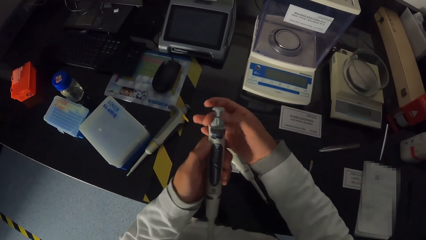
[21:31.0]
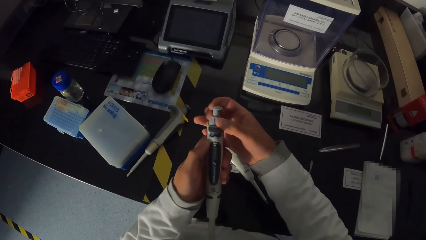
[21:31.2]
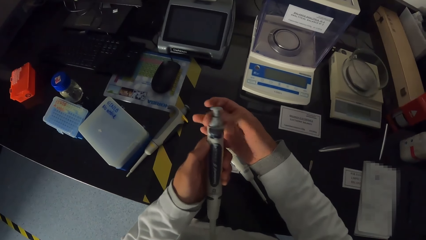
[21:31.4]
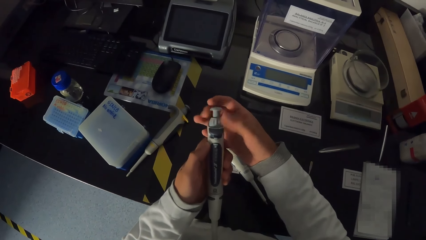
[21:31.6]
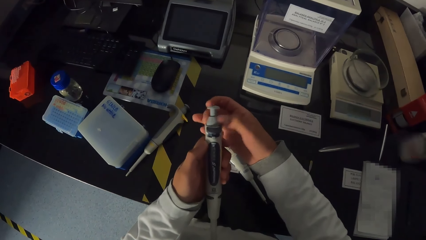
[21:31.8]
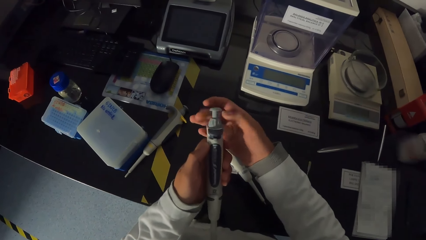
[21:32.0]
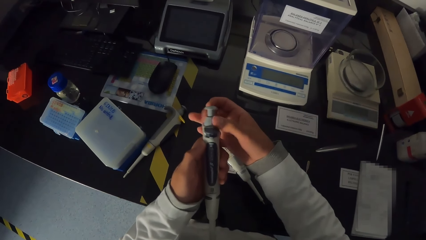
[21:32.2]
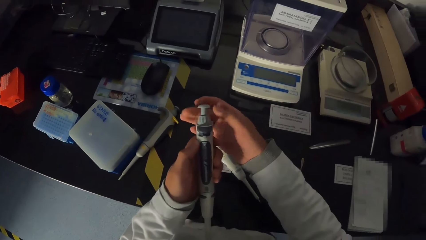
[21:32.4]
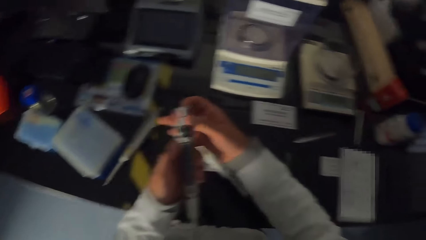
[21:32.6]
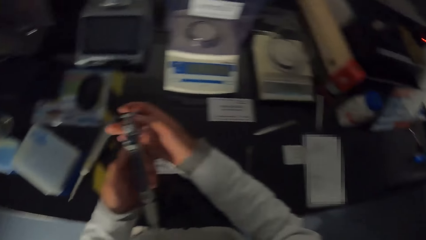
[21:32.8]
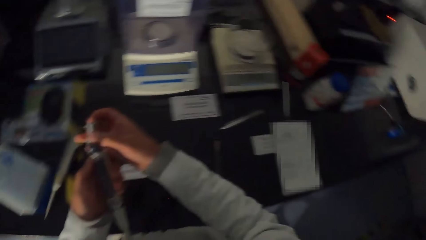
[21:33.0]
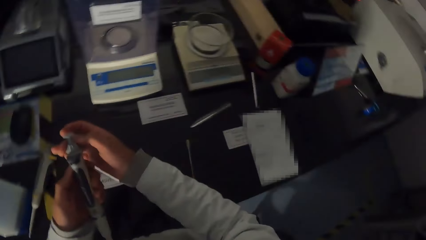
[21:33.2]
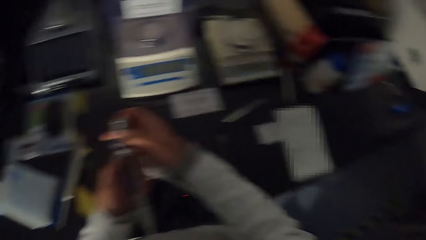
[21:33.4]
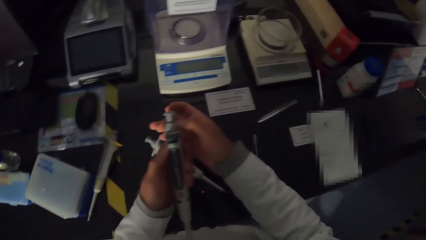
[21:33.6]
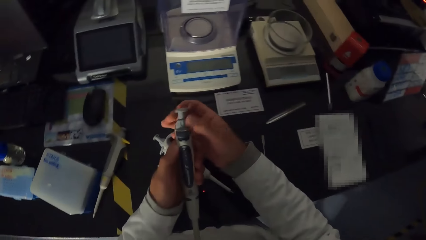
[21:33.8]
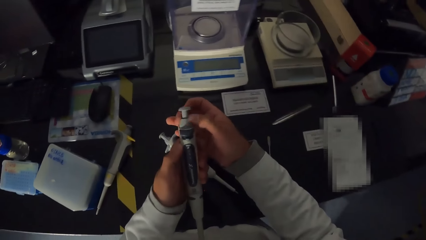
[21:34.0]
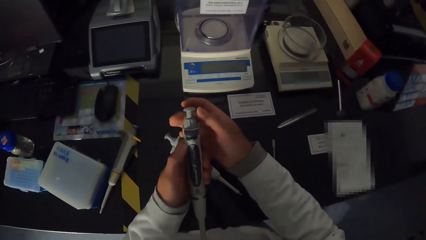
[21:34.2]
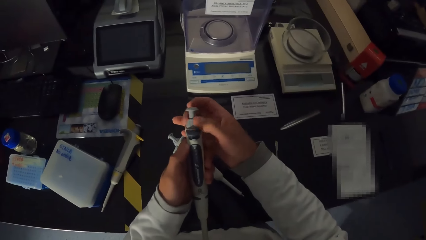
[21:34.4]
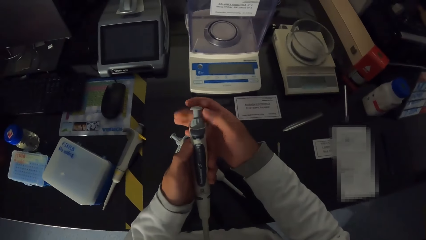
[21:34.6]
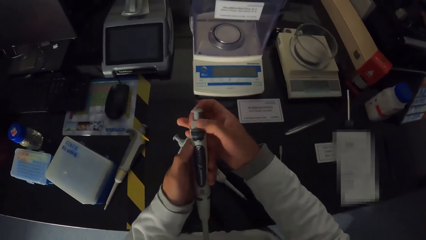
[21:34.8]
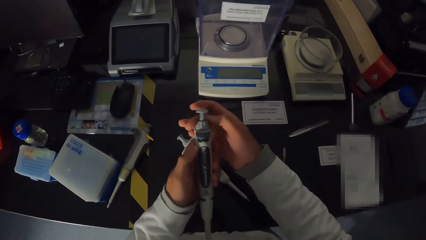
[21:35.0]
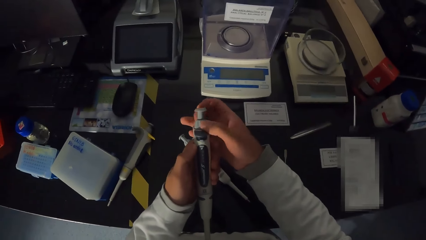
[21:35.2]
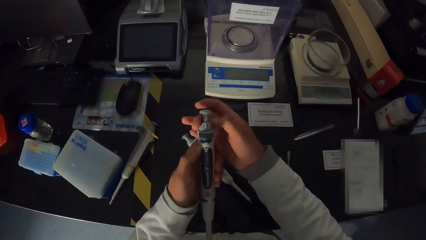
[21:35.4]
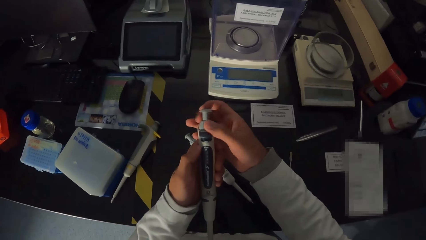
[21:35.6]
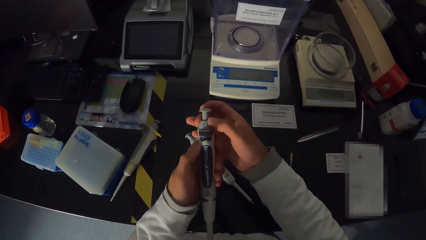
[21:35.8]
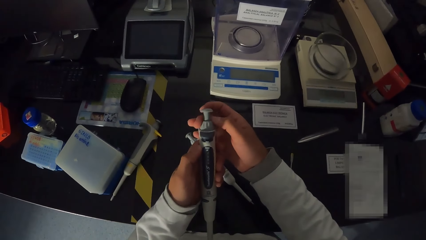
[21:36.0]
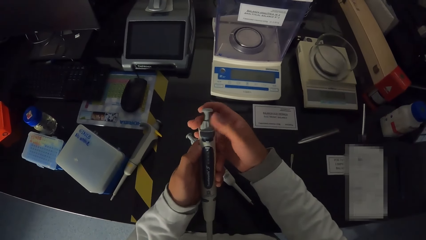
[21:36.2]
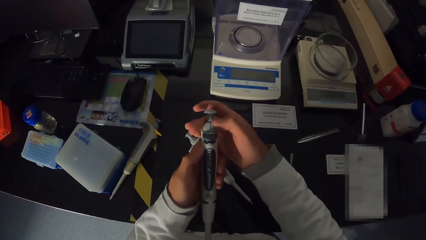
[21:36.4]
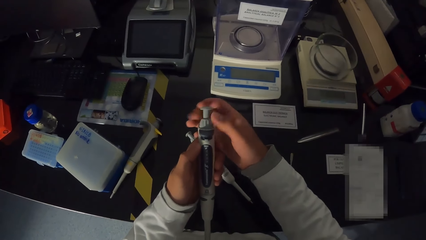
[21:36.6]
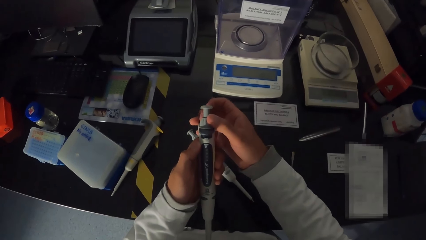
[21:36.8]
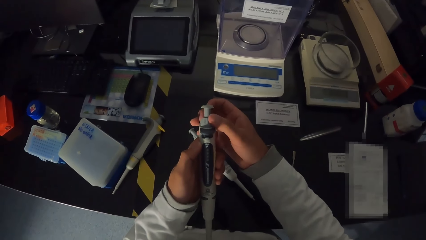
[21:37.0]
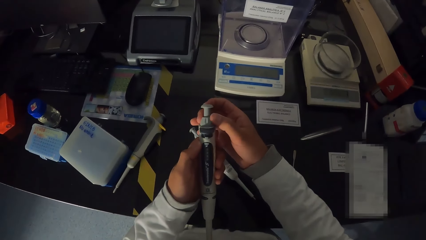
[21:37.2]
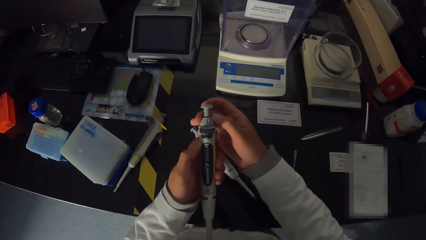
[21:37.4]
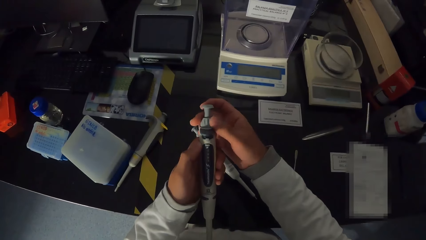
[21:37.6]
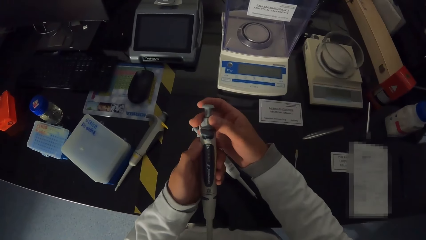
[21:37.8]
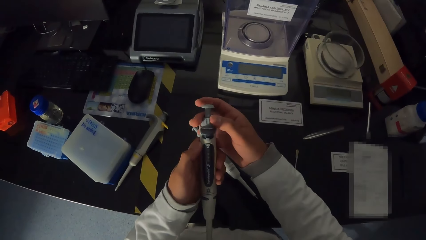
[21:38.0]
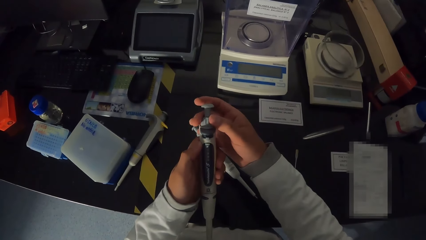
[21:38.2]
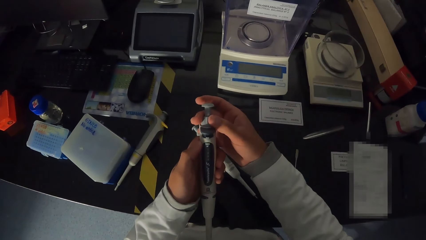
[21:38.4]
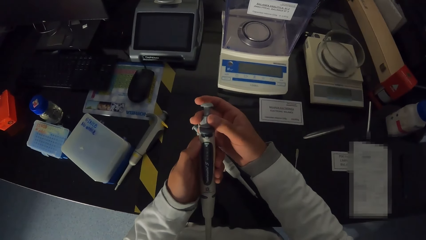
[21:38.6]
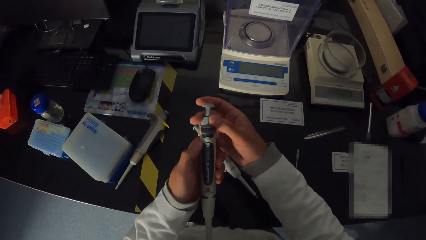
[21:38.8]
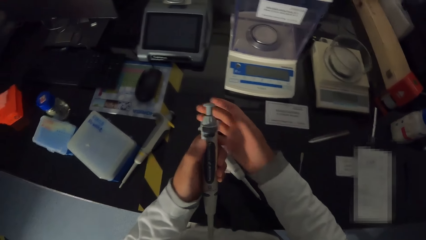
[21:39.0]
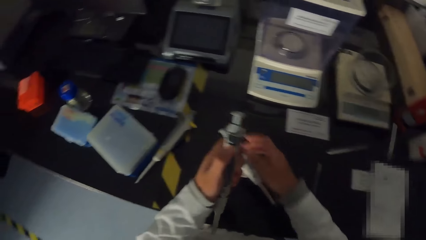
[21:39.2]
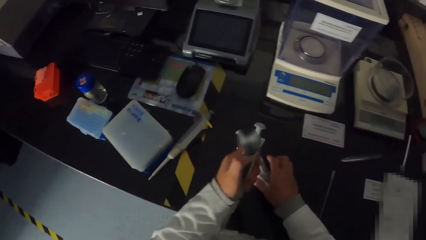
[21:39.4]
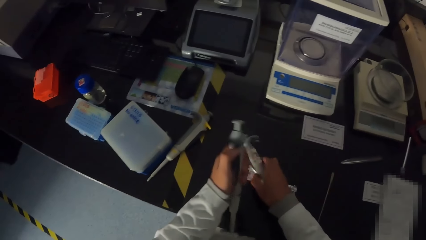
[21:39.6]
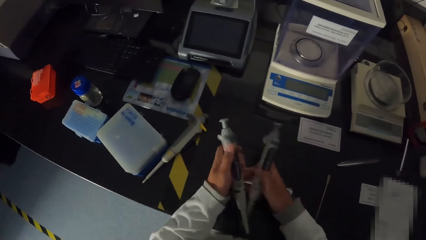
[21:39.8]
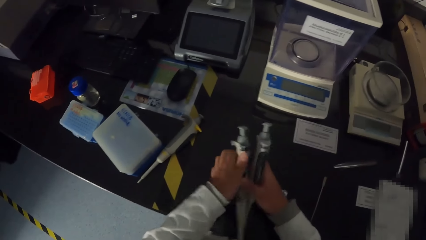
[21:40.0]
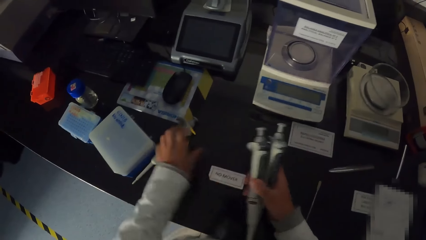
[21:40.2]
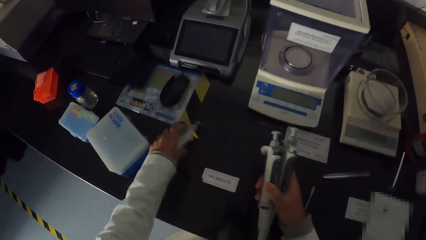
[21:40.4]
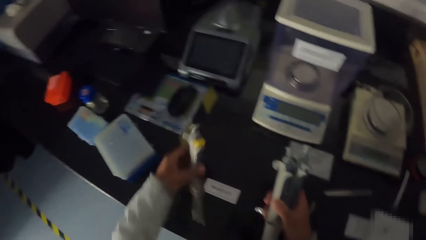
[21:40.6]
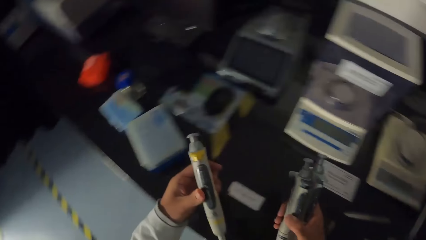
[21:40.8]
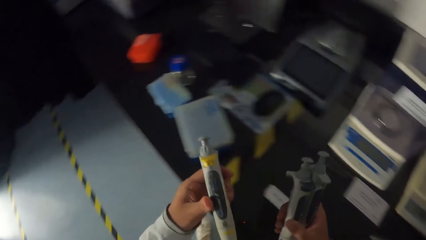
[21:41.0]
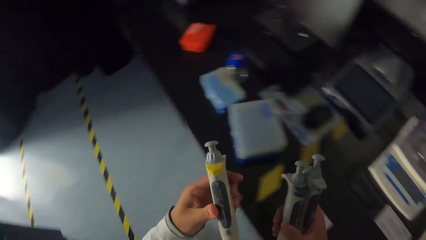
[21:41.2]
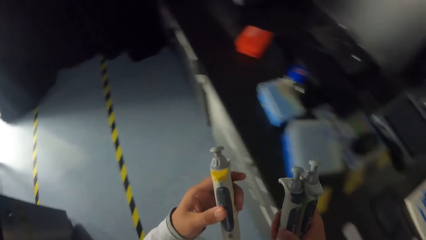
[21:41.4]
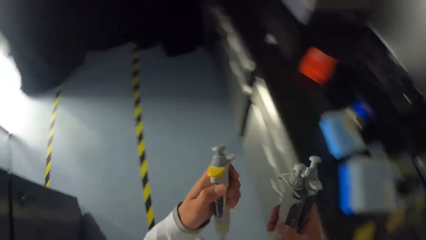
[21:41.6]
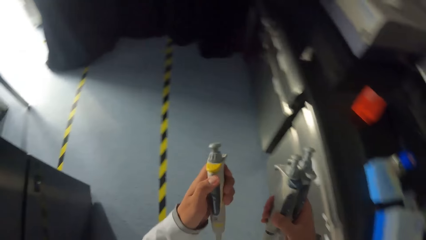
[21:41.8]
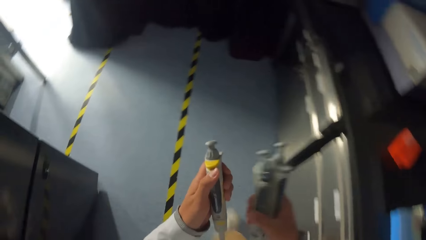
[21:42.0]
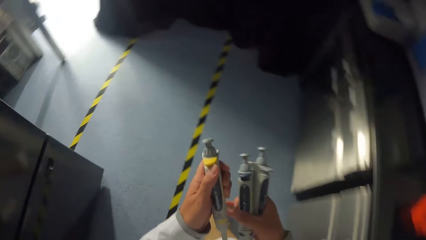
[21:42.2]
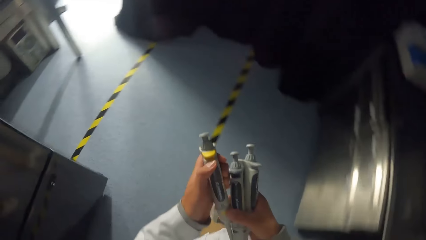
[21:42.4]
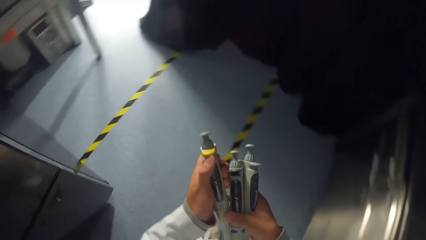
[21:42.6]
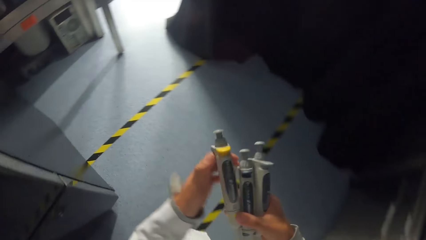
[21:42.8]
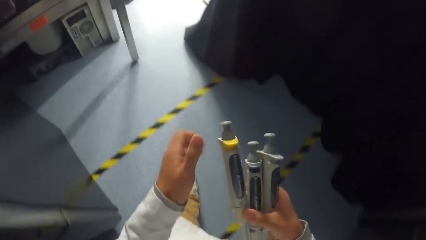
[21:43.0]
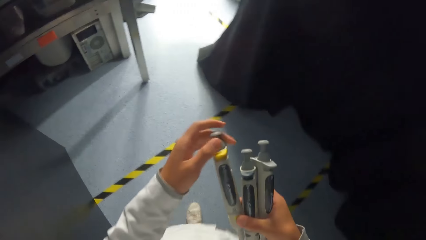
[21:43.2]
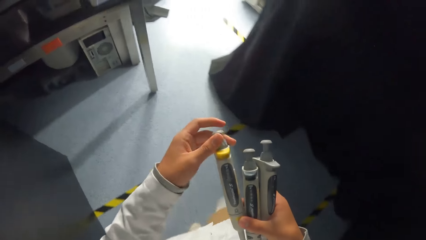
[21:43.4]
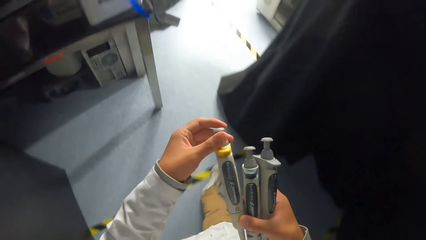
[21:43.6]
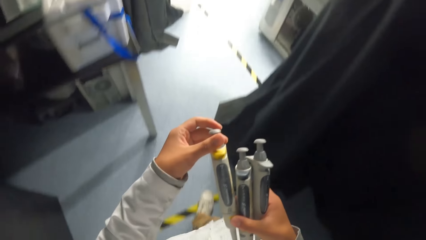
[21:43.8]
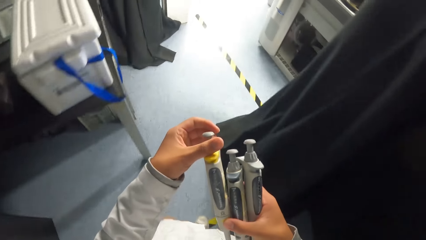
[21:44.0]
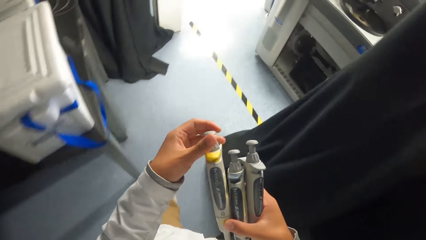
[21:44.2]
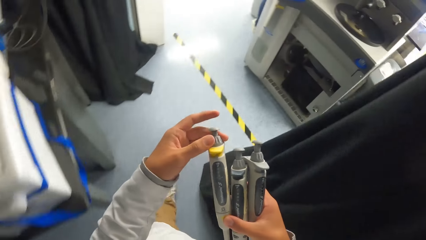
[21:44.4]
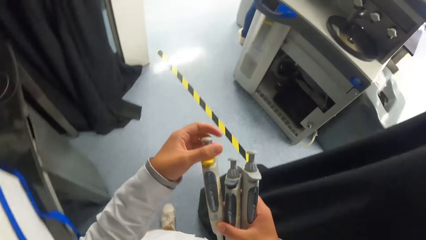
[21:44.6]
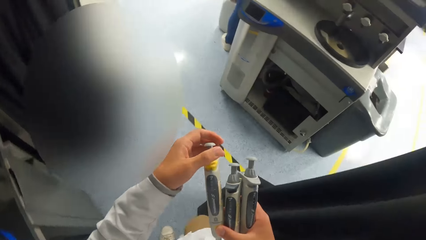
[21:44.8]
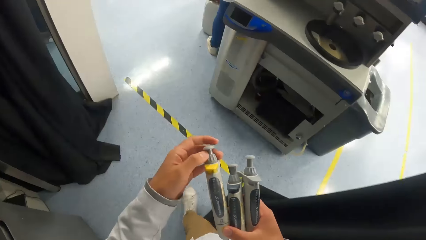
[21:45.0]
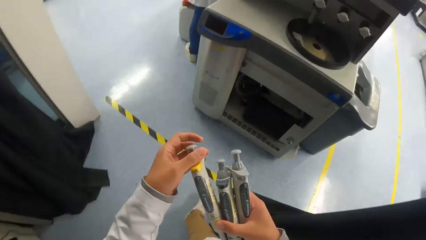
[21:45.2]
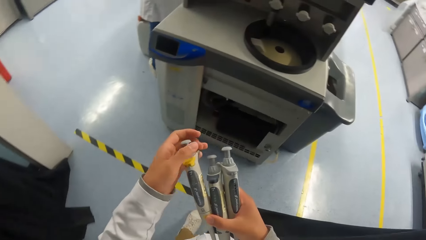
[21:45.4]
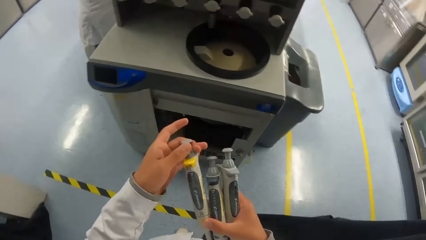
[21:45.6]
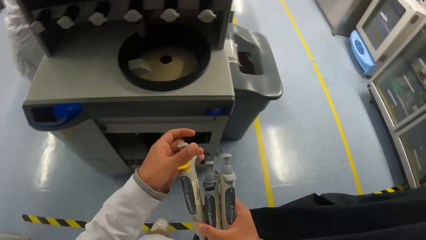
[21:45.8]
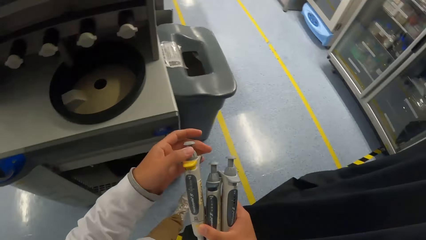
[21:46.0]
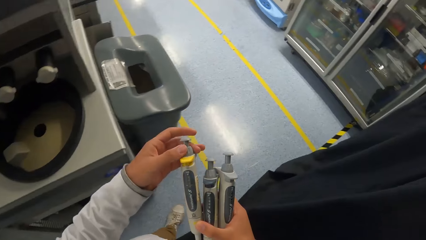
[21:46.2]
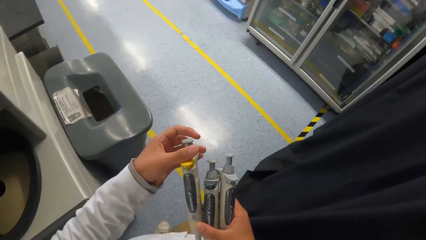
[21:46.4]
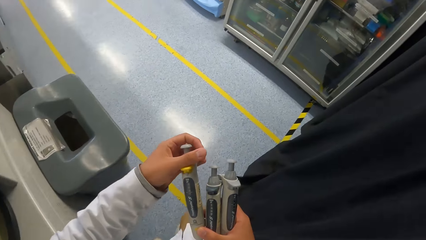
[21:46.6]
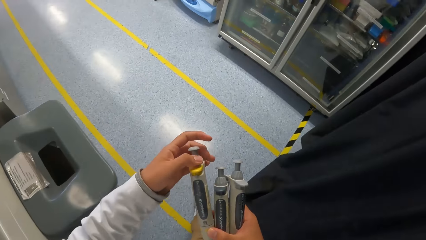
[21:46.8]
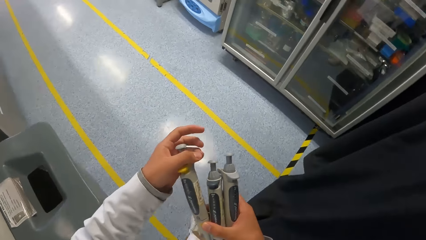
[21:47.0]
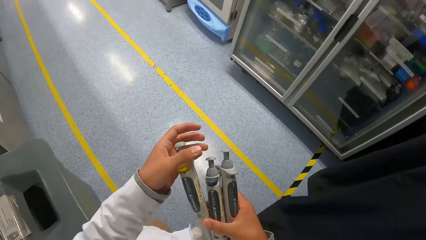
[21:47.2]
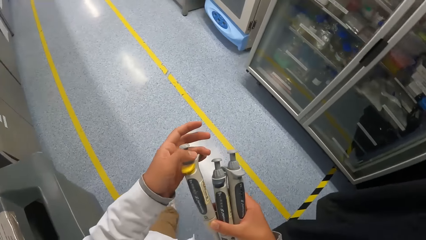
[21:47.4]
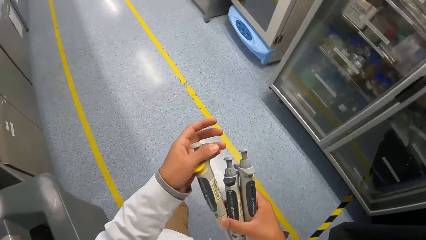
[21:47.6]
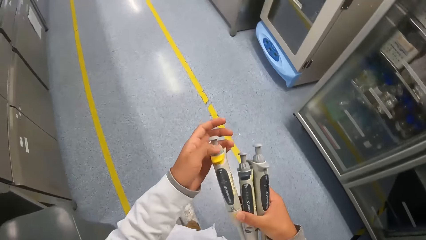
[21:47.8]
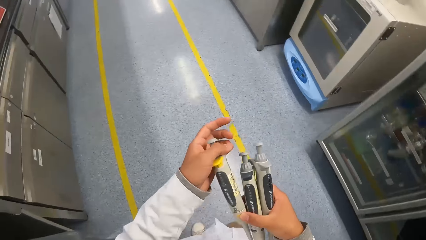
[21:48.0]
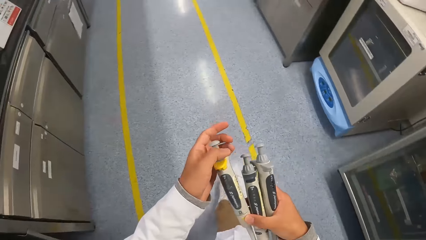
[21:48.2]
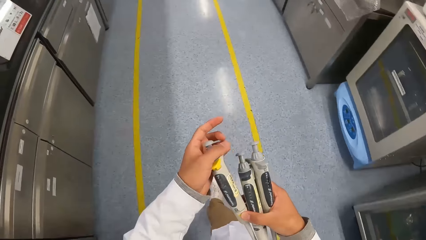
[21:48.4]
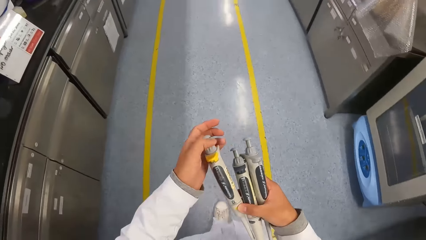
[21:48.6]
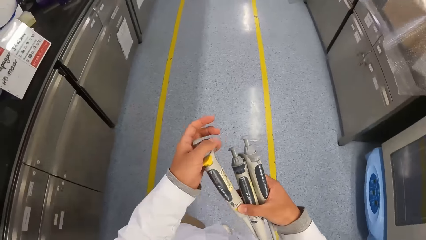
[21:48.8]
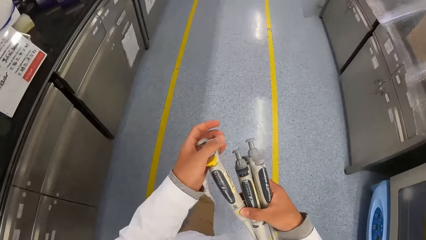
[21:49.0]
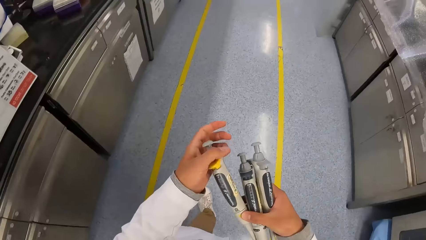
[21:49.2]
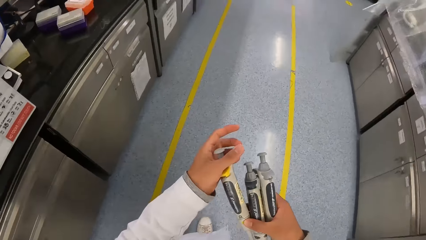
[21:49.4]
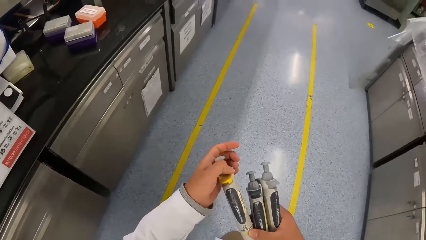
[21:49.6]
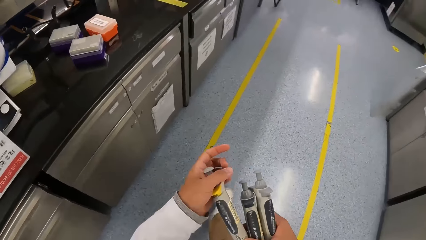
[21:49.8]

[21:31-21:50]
The camera wearer picks up the pipette from the table with her right hand. She passes the pipette from her left hand to her right hand. She picks up the pipette from the table with her left hand. She passes the pipette from her left hand to her right hand. She operates the pipette with her left hand. She adjusts the pipette. She walks out of the laboratory and walks into the laboratory.
